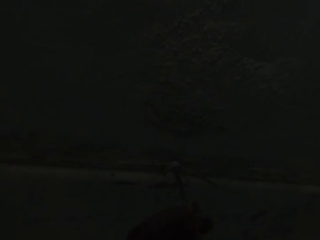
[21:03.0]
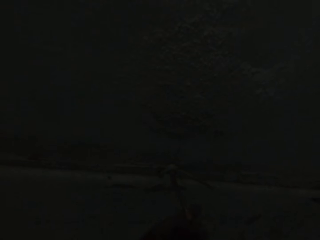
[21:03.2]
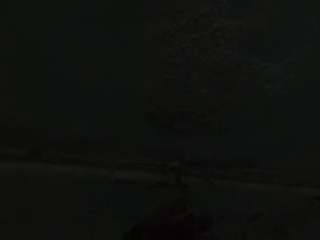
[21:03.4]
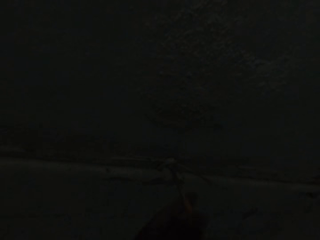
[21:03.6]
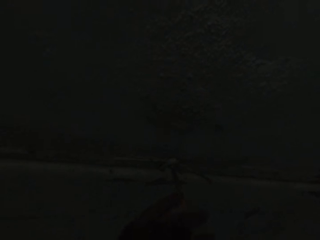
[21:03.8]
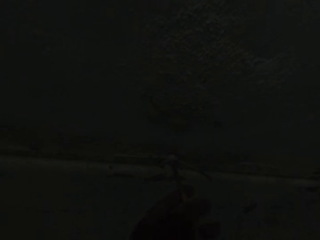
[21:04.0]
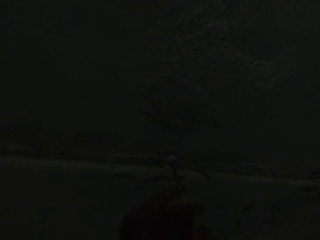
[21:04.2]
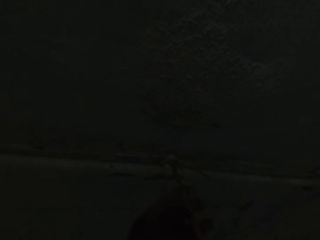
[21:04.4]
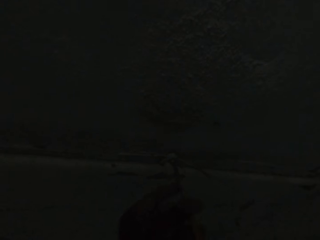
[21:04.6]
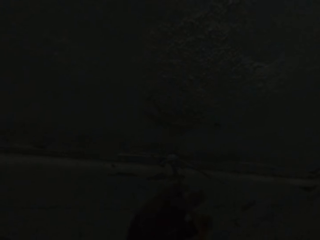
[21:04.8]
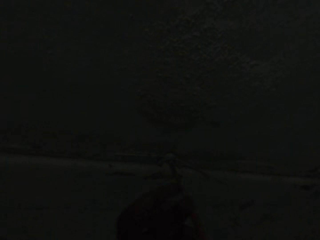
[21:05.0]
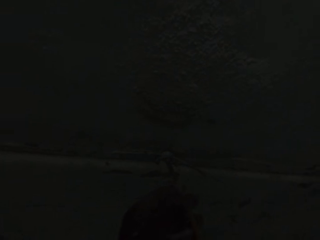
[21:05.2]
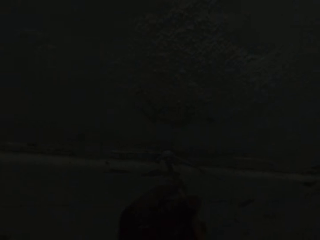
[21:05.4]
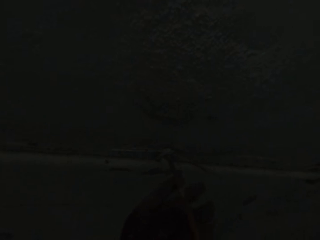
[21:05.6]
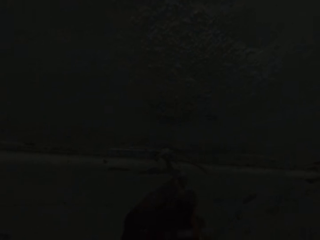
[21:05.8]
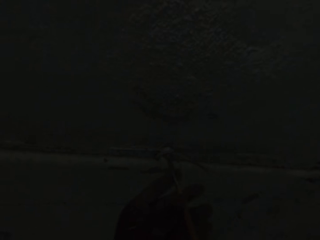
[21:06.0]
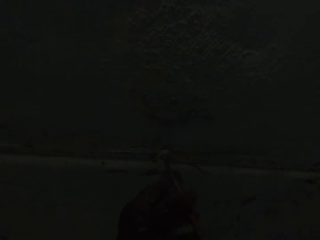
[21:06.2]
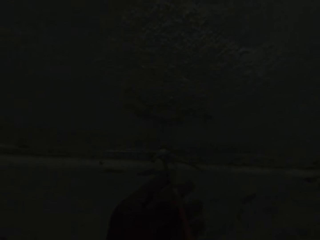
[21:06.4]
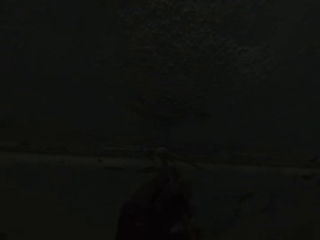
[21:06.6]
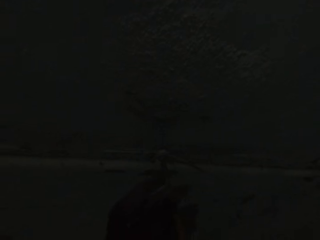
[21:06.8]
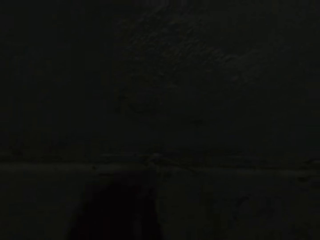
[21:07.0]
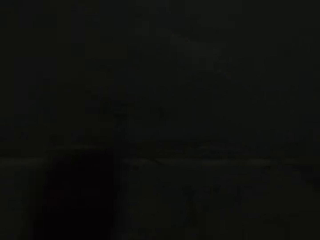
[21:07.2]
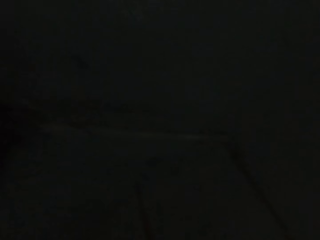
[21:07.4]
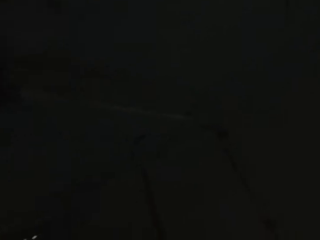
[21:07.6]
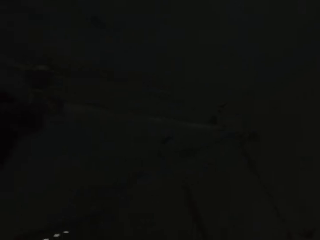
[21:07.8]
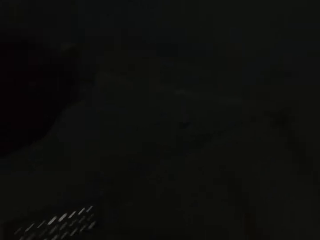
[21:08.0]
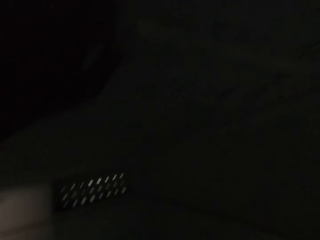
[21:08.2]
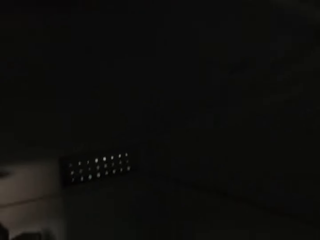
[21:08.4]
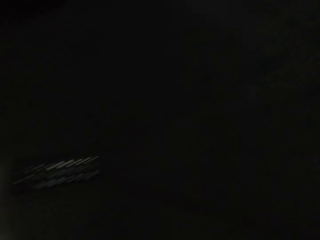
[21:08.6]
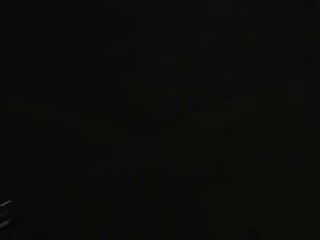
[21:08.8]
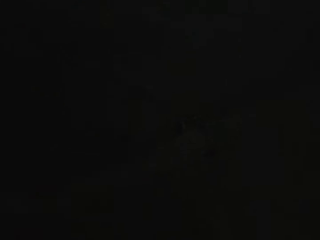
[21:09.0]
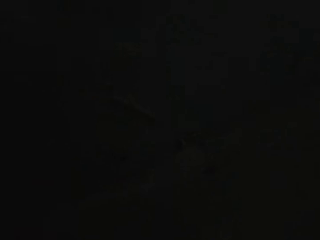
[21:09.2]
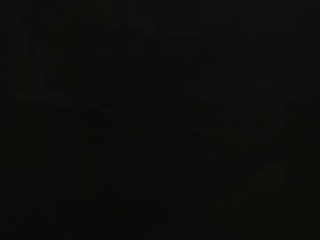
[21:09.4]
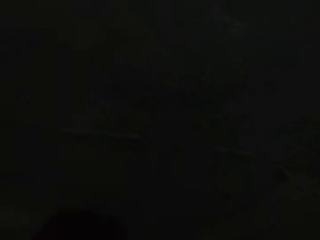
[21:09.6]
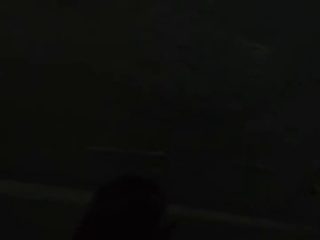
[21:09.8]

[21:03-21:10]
The camera wearer touches the screw on the ceiling with his left hand.

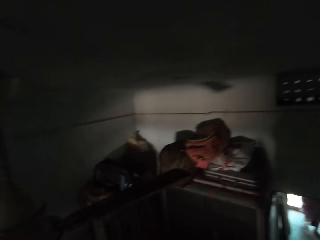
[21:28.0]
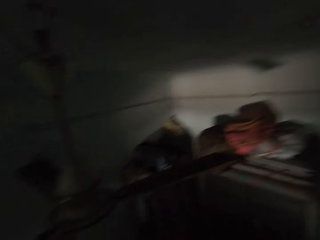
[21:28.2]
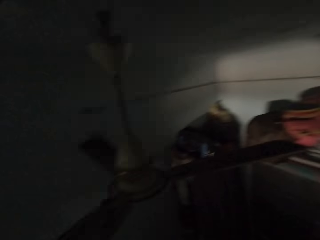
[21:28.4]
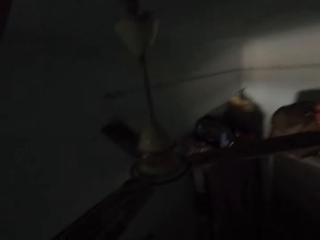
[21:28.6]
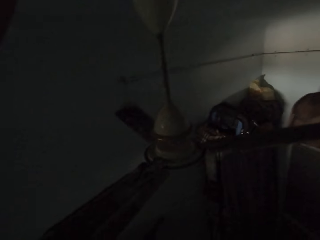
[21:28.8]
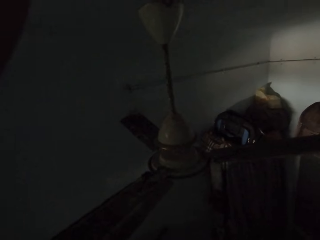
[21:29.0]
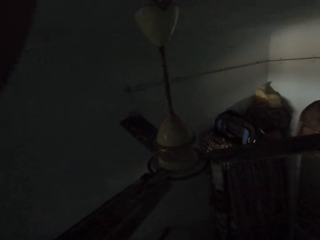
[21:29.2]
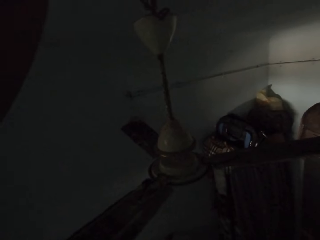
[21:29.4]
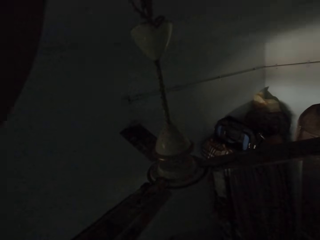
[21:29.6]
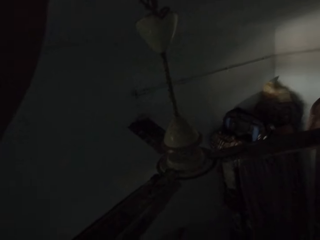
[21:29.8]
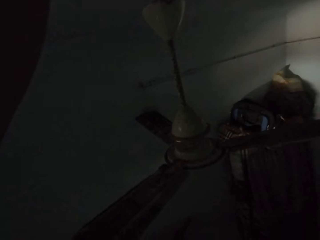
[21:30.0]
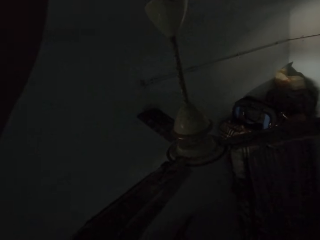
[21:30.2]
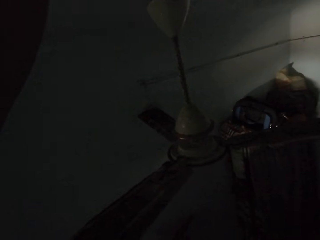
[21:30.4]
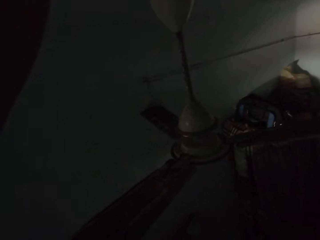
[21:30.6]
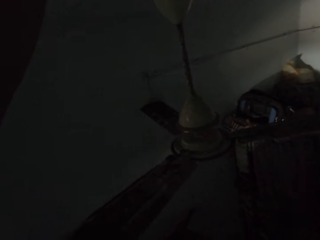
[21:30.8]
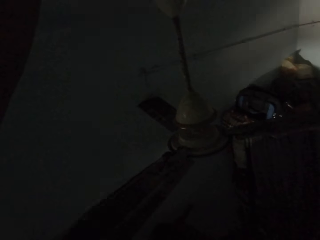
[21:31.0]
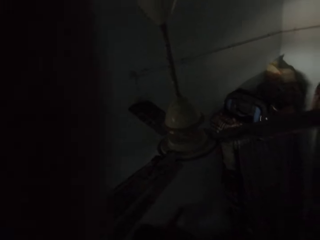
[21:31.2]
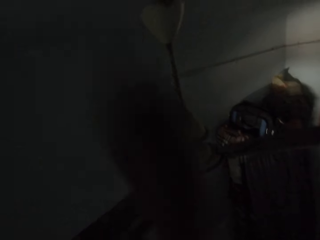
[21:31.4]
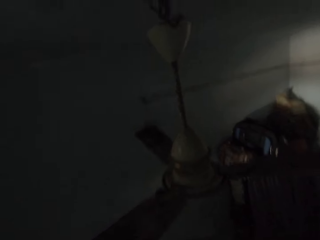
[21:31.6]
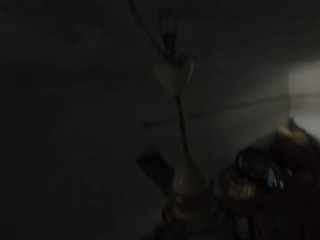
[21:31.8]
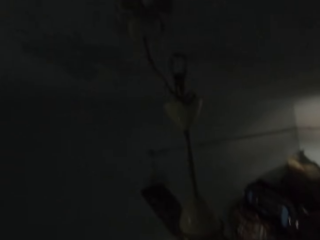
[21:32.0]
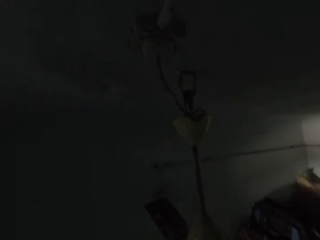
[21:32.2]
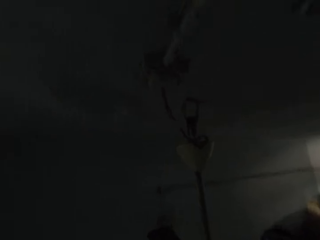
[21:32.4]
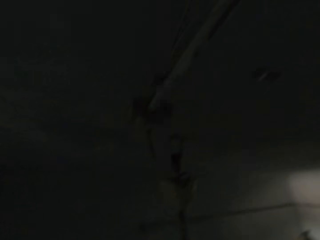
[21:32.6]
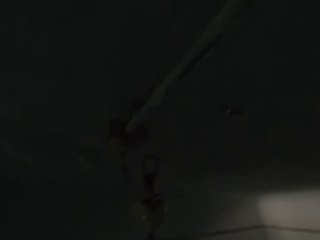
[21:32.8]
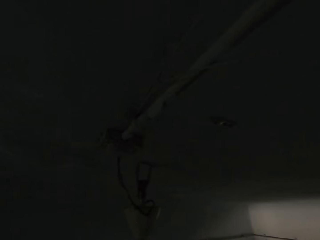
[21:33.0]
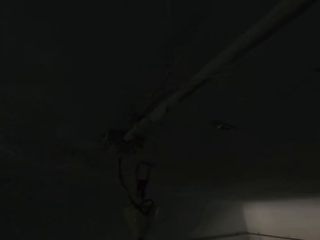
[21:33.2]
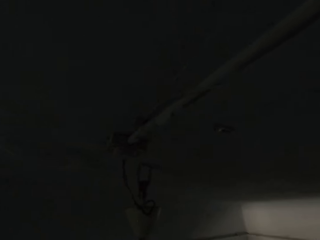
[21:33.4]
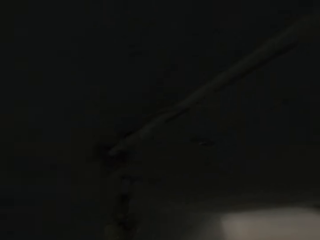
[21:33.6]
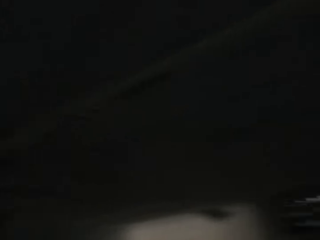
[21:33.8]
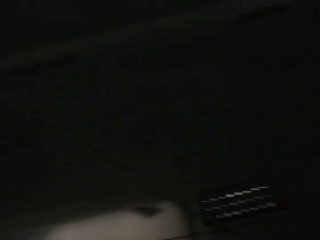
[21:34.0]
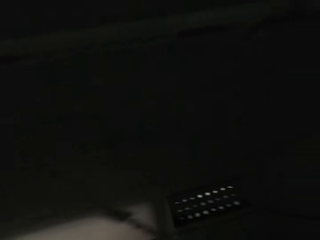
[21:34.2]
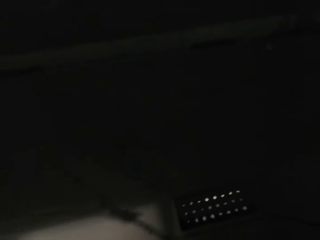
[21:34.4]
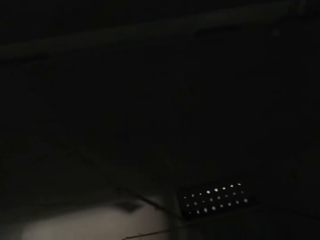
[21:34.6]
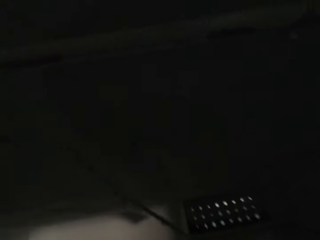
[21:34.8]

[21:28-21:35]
The camera wearer looks around.

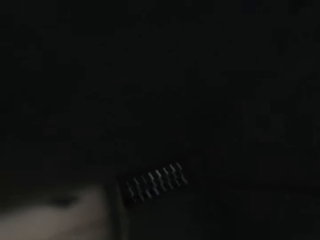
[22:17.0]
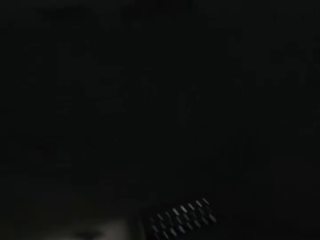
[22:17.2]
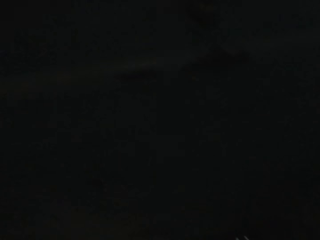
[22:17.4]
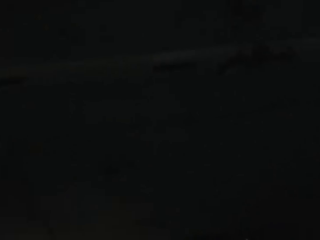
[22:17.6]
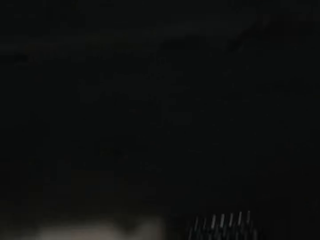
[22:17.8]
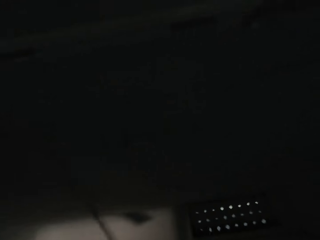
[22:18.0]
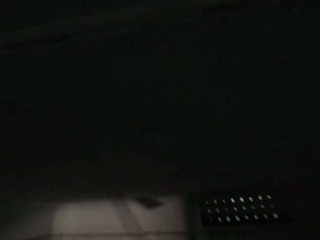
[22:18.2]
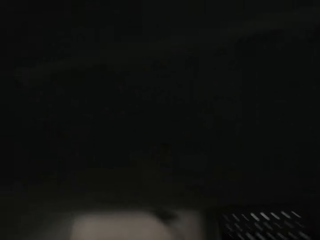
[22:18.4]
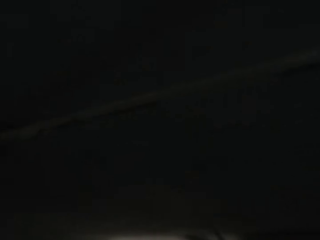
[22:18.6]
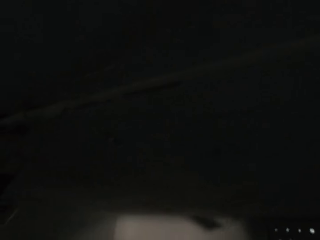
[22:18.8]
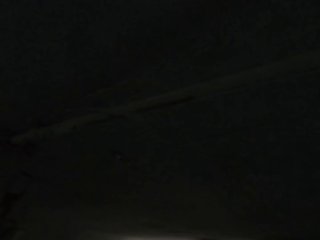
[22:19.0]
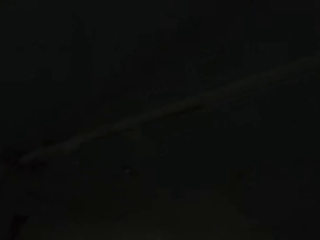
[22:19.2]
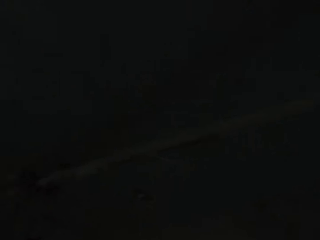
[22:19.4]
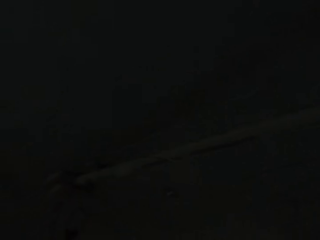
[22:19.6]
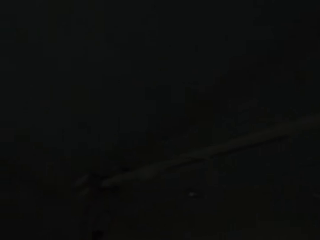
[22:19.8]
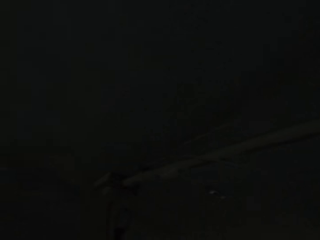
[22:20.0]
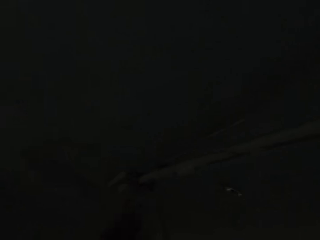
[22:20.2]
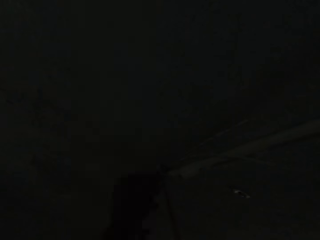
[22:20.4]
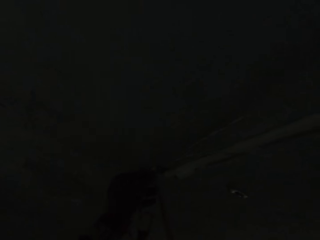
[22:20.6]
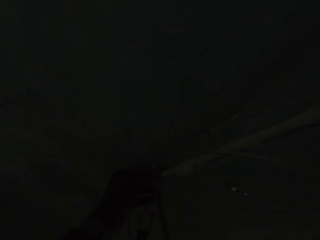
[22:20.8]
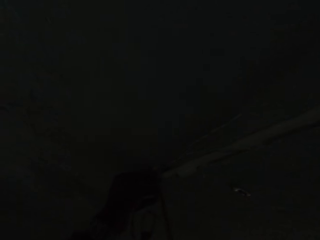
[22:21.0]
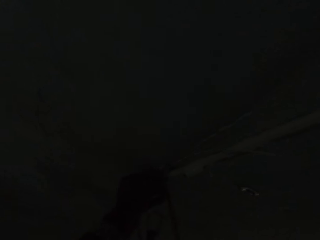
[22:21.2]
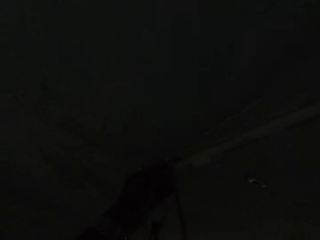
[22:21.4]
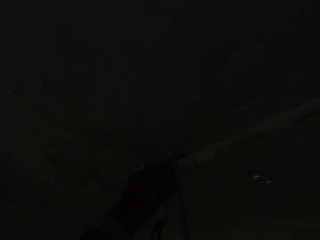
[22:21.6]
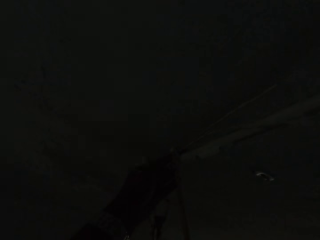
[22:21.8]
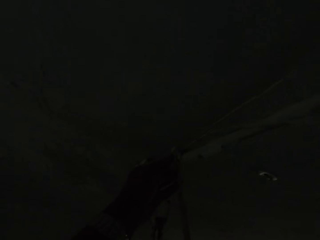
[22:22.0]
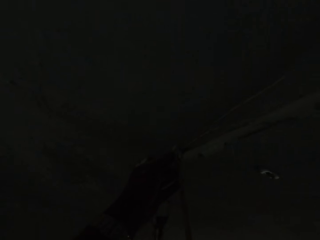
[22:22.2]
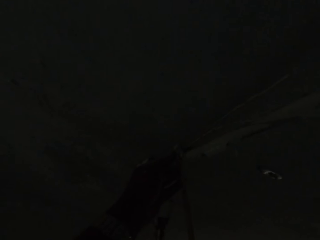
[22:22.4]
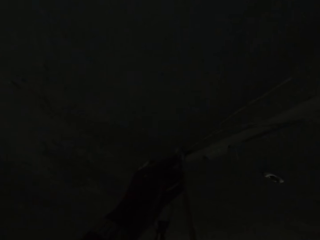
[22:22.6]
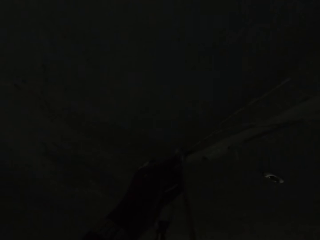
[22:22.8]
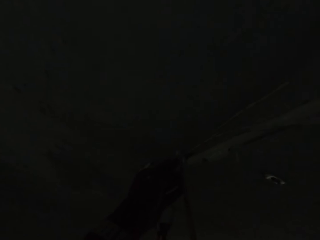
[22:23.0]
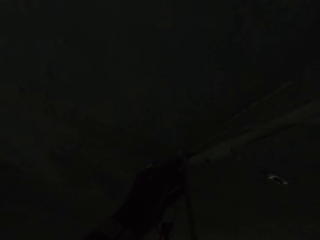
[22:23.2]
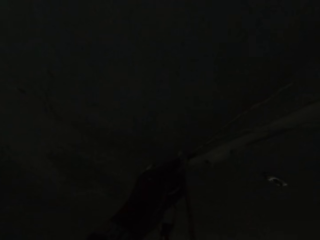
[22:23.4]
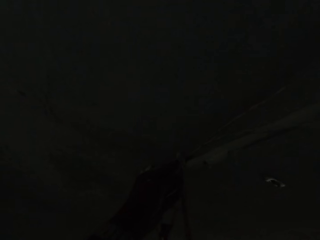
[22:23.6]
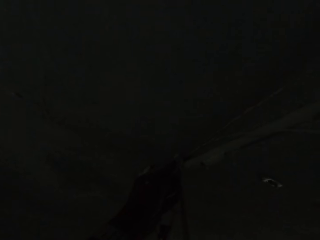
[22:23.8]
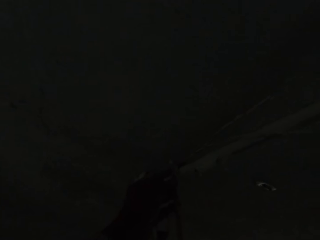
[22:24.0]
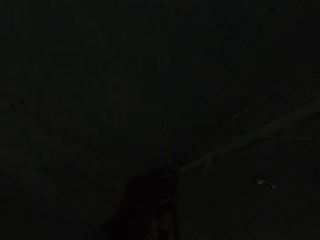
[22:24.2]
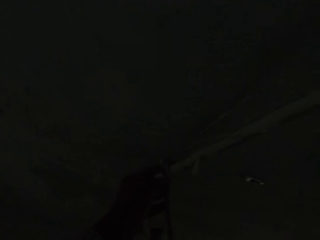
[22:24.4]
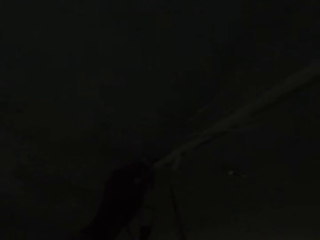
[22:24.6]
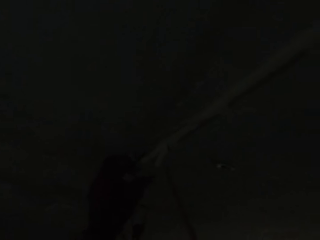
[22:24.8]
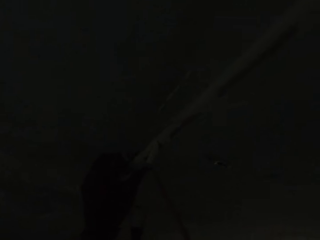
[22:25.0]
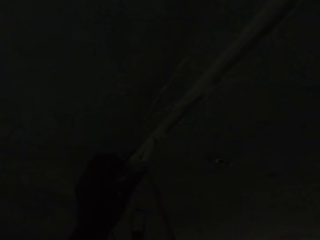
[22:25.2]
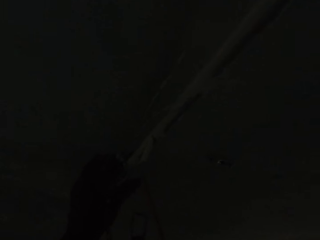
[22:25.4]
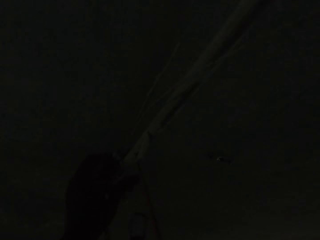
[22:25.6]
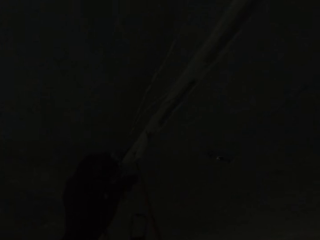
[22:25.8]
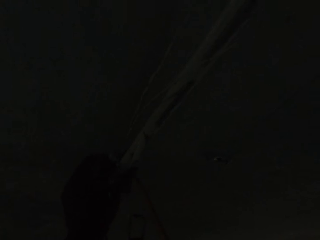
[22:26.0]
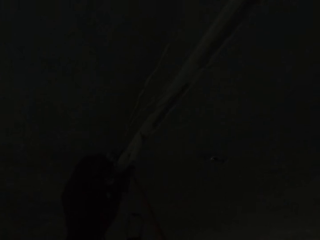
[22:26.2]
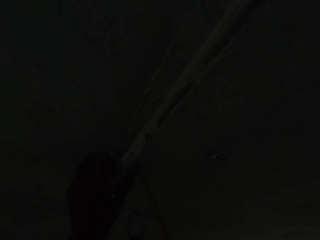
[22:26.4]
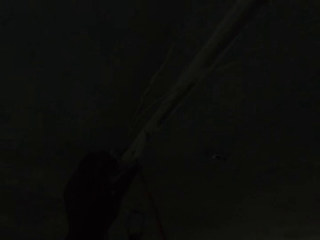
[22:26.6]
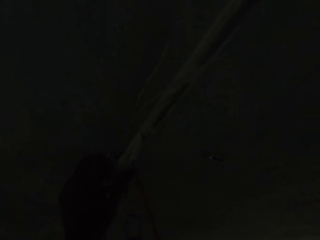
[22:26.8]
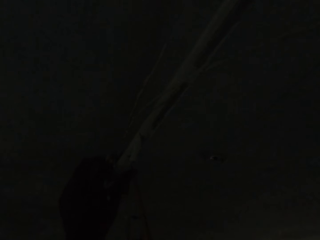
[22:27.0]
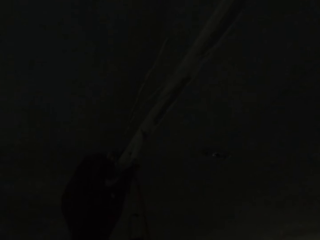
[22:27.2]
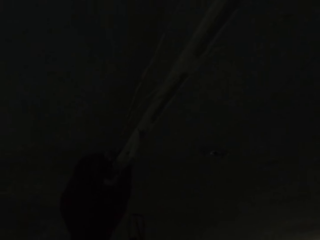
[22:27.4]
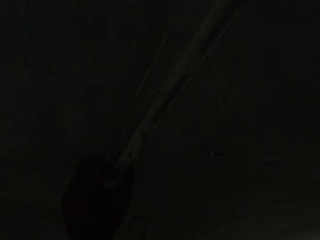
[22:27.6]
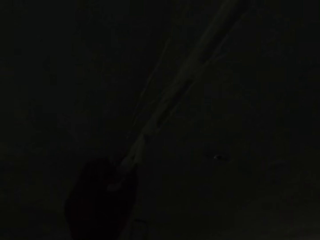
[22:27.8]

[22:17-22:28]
The camera wearer drags the wire on the ceiling with his left hand. He unscrews the cable clip on the ceiling with the screwdriver in his right hand. He fixes the cables on the wall.
